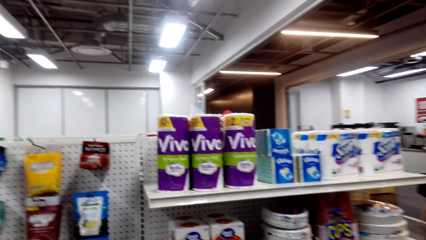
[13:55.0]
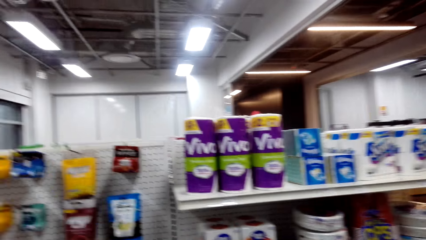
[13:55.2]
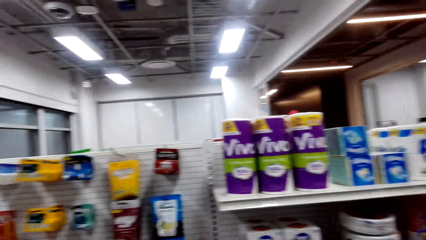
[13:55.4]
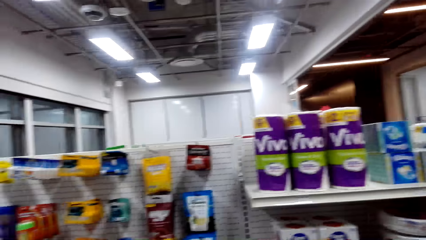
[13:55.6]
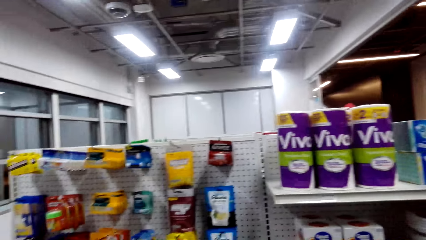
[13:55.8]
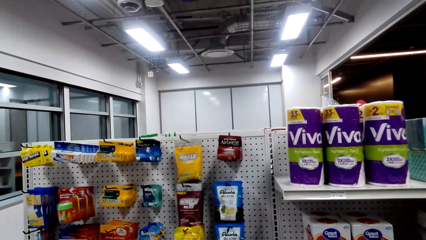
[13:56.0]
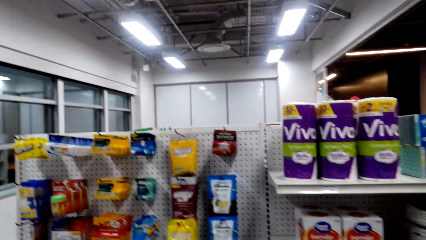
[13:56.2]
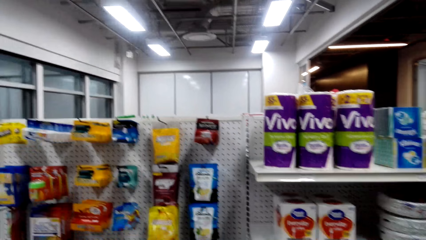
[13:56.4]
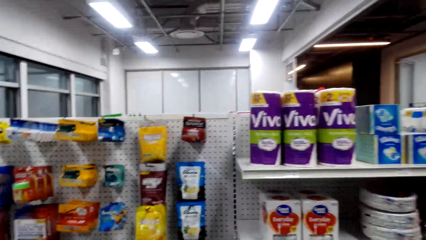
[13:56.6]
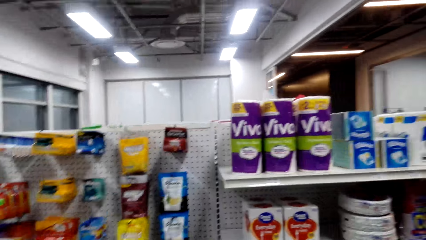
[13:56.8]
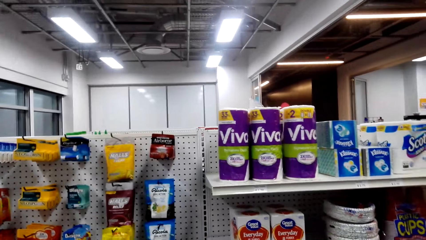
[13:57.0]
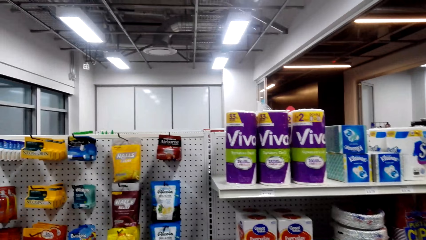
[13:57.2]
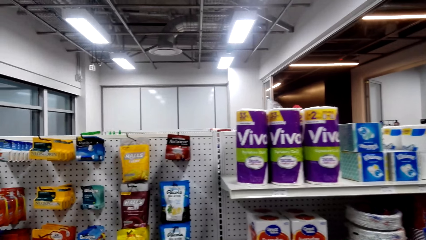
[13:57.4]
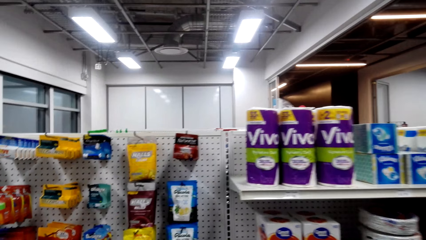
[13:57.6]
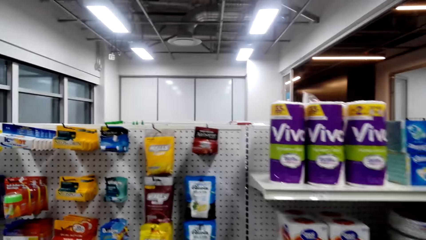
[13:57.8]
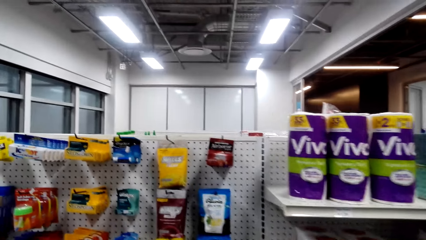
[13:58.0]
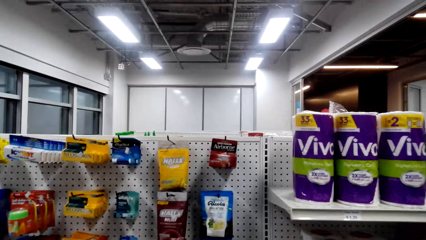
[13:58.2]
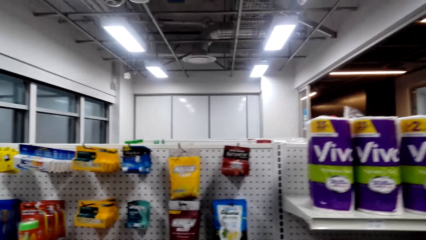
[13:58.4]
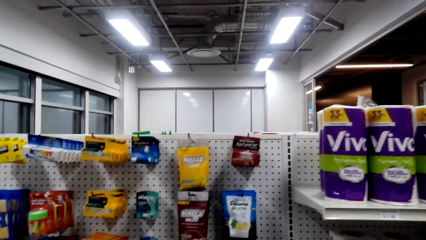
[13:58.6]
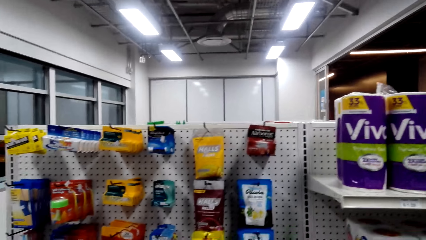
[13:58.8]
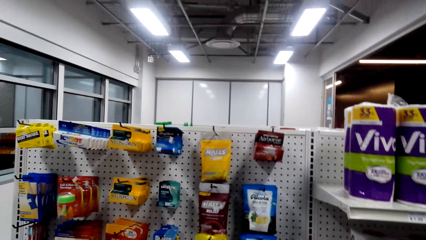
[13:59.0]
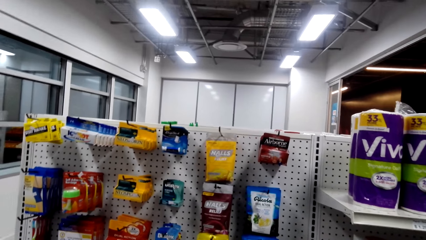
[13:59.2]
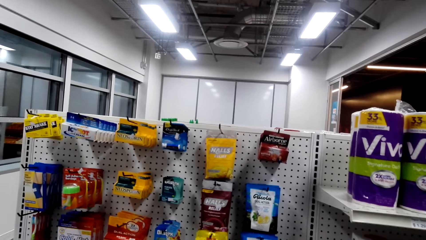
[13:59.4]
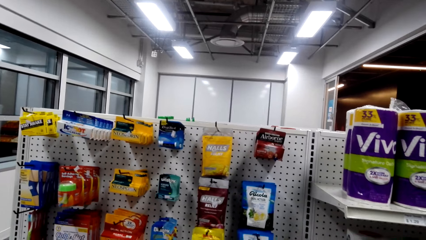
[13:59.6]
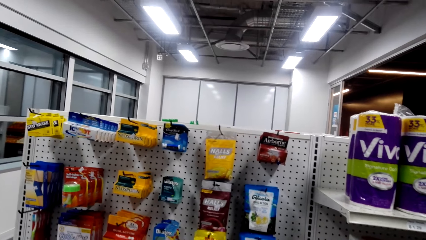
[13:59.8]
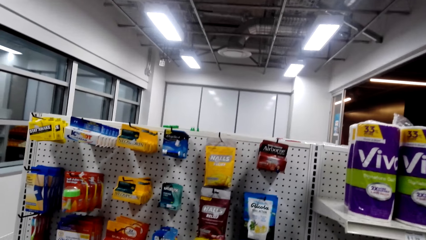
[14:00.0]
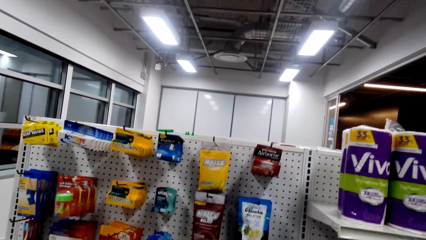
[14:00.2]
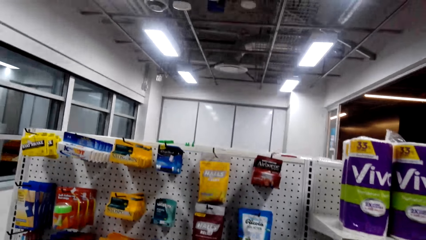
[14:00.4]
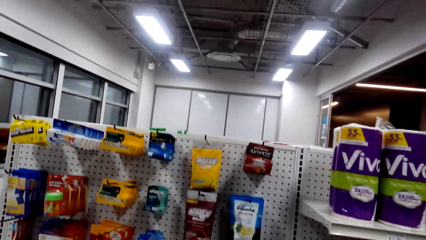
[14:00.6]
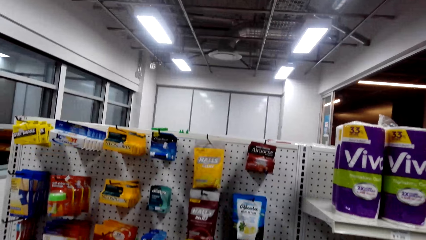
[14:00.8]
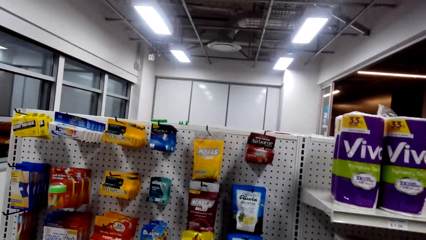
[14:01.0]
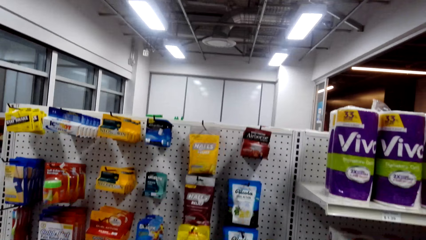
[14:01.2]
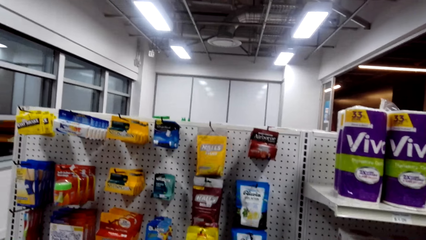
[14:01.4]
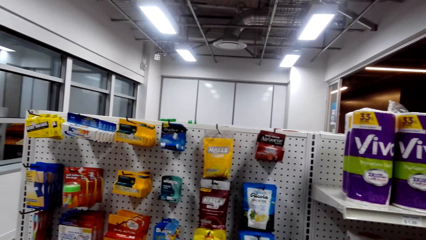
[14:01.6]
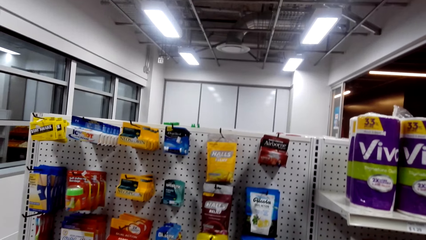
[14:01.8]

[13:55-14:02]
The camera wearer talks to others while looking at the shelf.

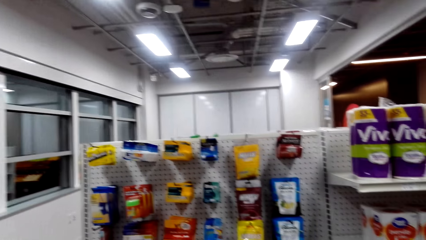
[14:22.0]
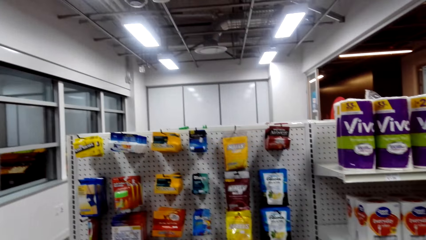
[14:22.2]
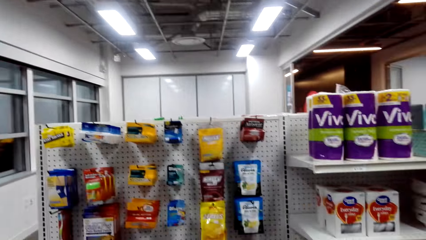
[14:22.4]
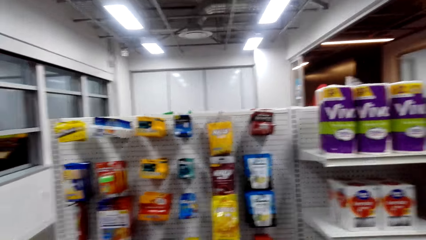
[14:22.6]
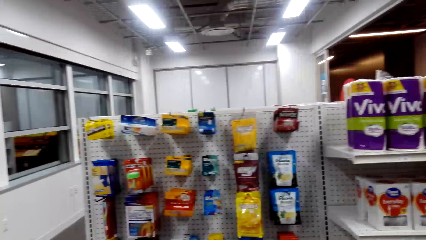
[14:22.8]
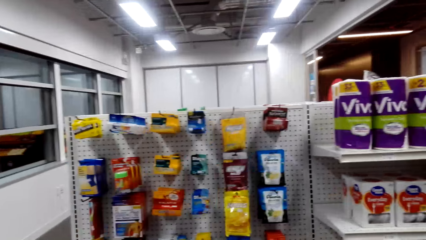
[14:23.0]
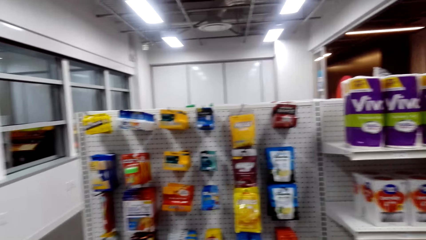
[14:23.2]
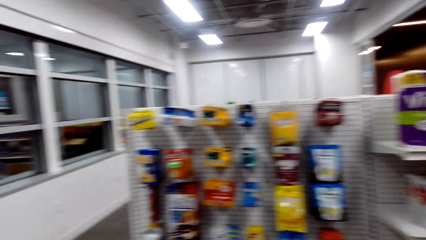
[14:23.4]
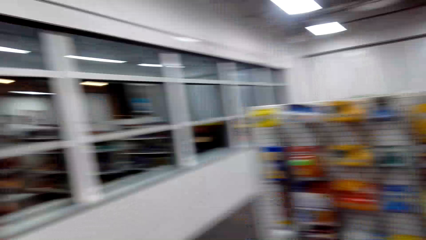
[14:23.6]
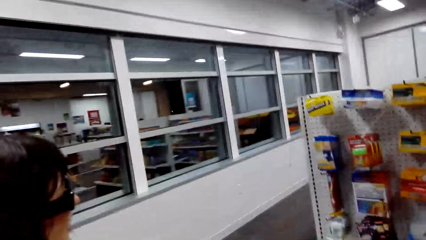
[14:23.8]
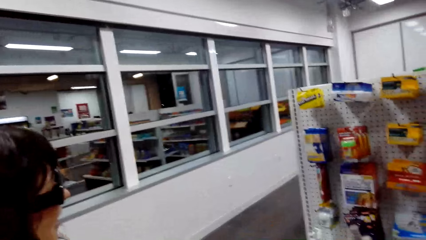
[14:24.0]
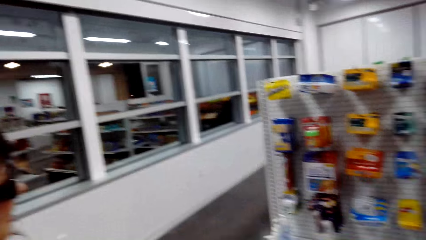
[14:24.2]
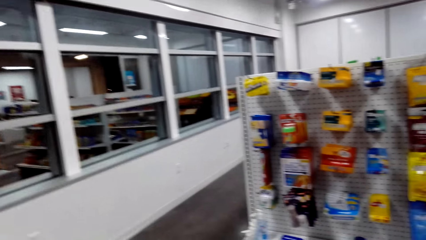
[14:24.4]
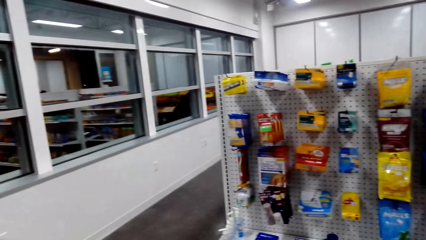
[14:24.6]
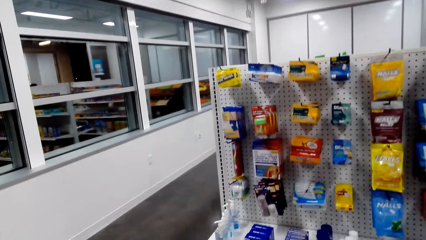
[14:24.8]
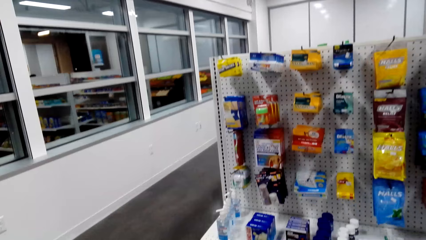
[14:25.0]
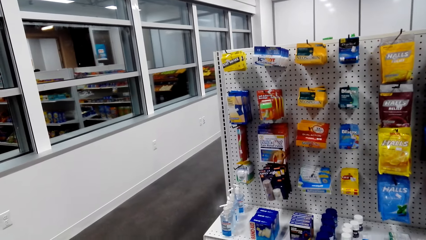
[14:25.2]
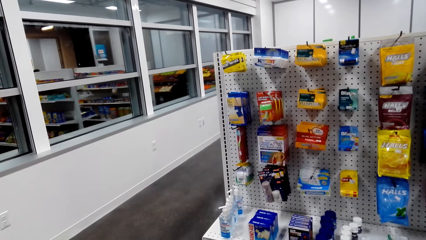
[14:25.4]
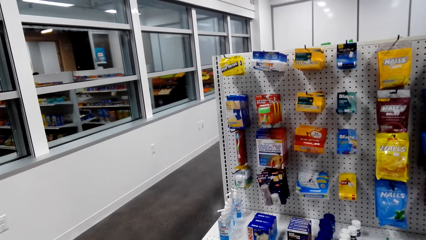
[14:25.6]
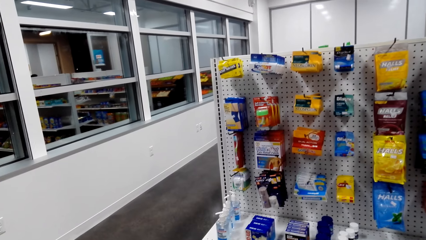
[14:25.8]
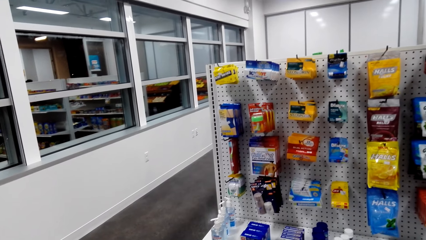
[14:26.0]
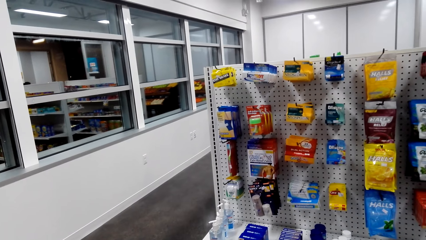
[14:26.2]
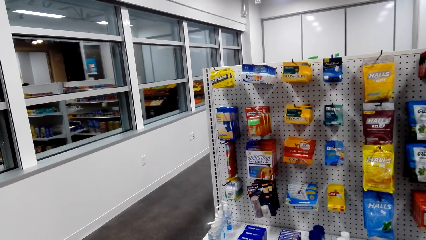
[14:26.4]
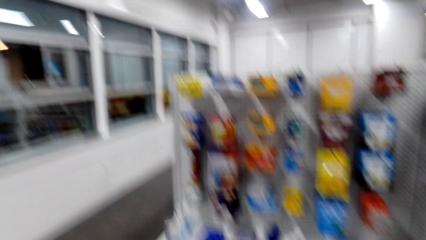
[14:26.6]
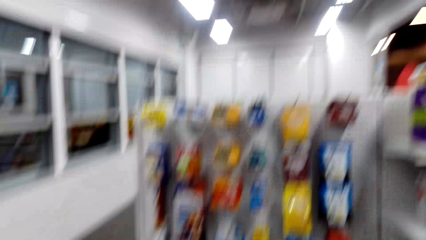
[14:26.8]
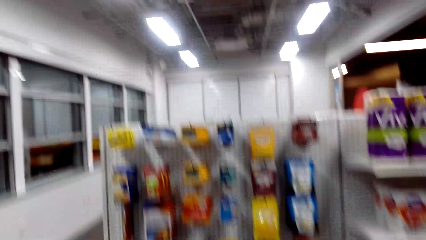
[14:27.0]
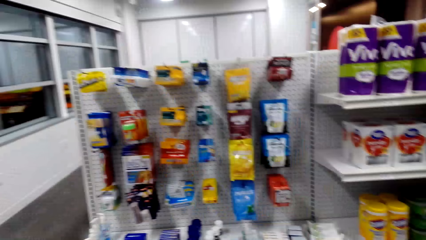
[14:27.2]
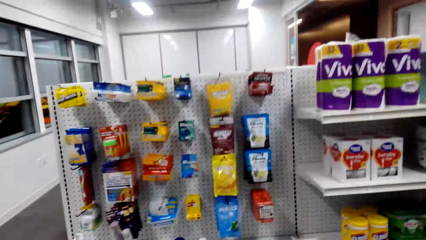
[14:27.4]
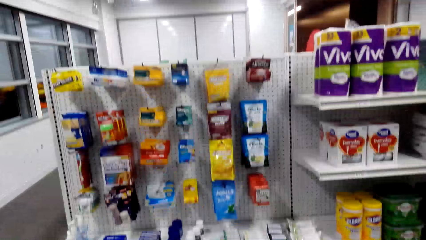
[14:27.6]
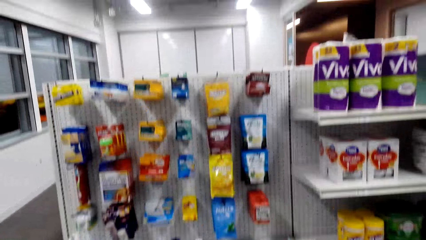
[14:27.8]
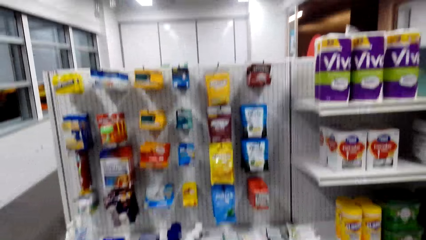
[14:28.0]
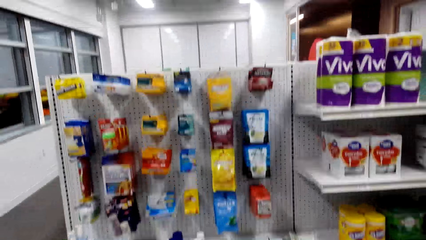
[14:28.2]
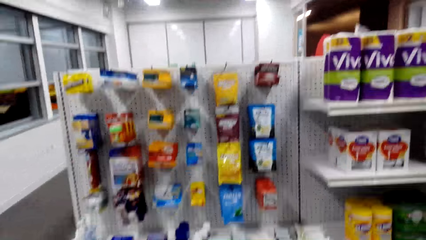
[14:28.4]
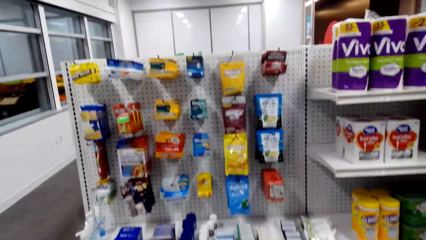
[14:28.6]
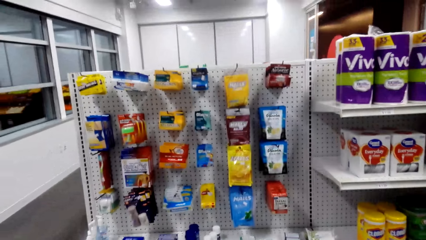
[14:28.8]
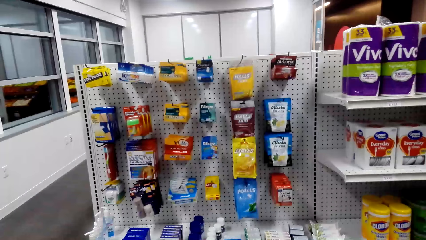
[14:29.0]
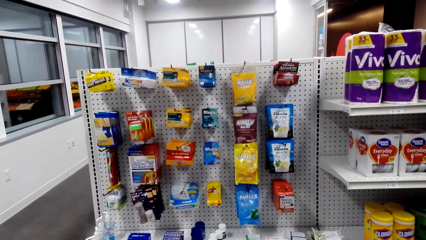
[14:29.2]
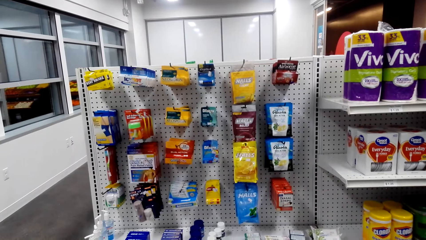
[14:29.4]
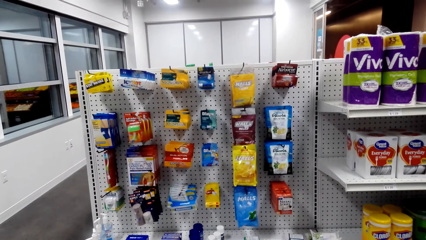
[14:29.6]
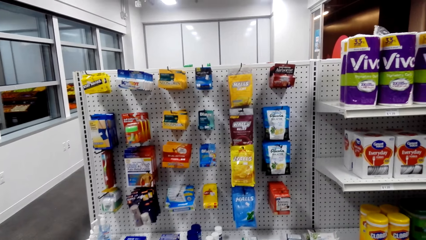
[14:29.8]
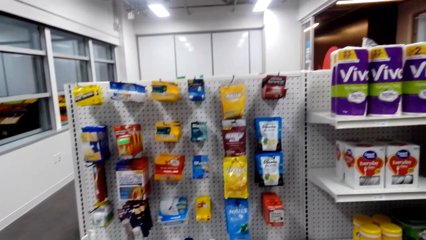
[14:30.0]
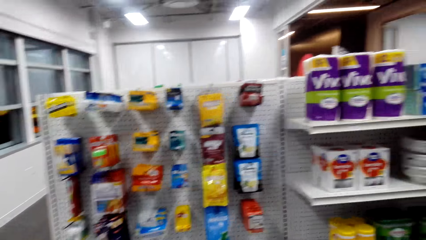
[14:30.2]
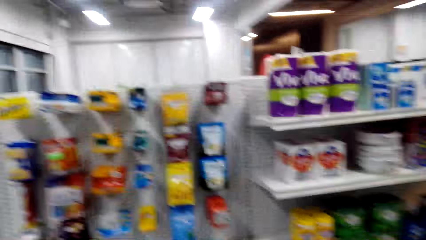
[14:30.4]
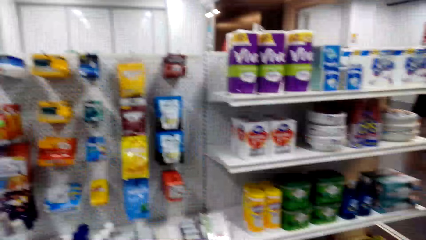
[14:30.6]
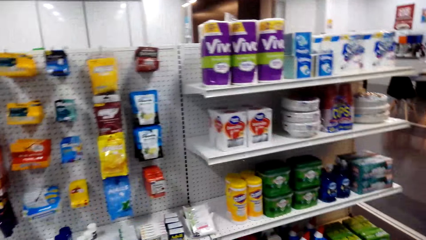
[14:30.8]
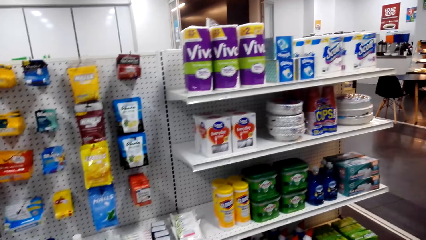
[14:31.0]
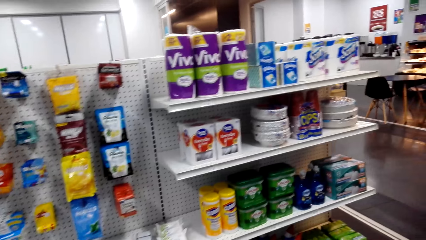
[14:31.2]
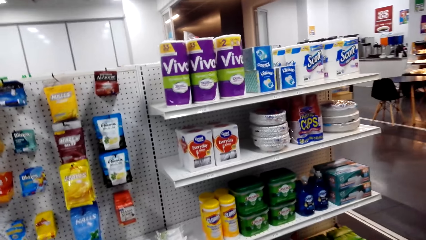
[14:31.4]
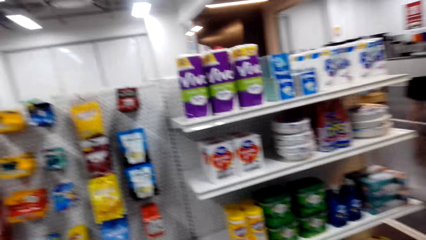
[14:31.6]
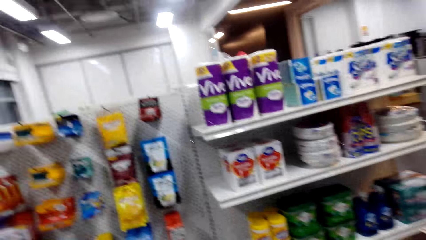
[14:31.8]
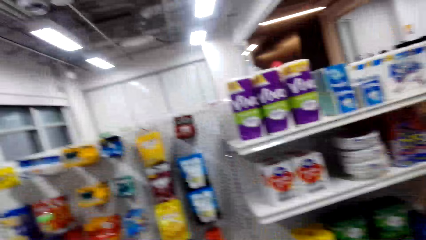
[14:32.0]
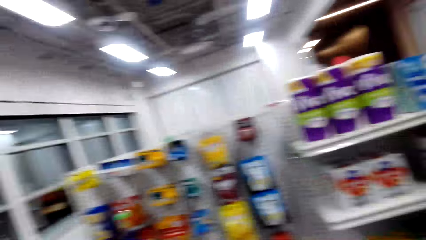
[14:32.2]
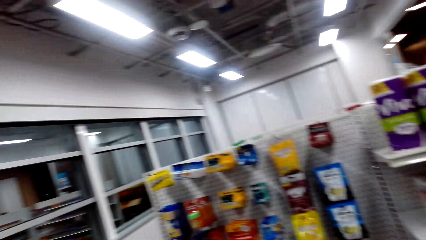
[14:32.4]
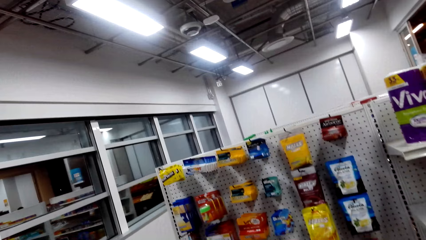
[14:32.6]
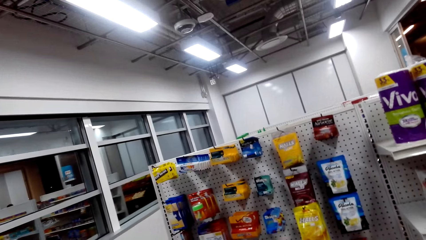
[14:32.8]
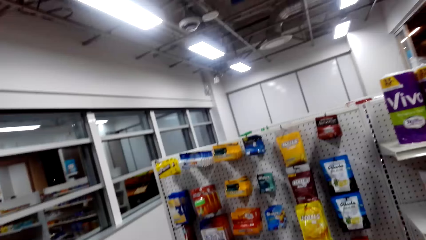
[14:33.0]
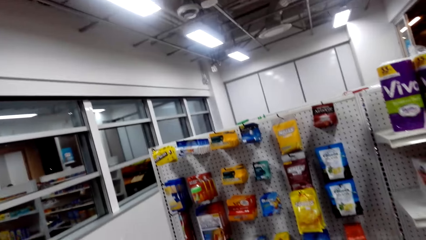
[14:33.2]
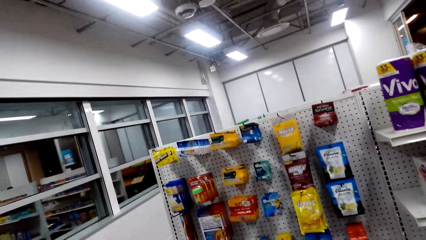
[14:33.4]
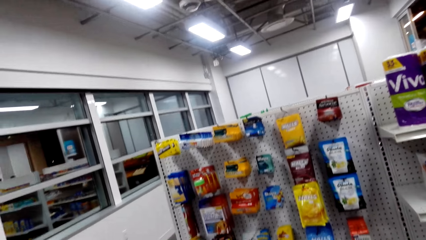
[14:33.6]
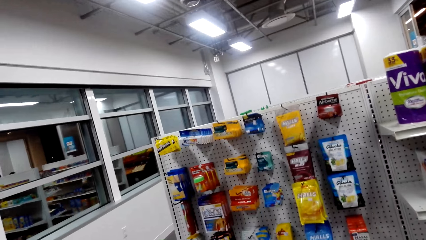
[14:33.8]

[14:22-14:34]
The camera wearer talks to a person. They look around.
